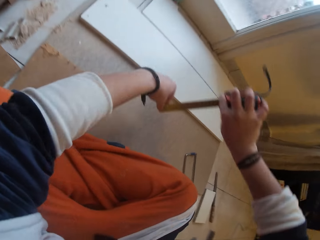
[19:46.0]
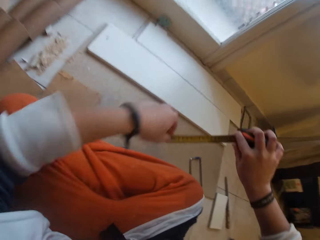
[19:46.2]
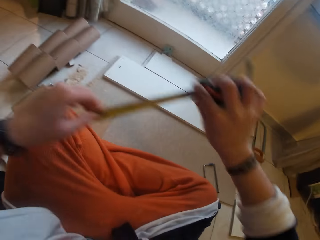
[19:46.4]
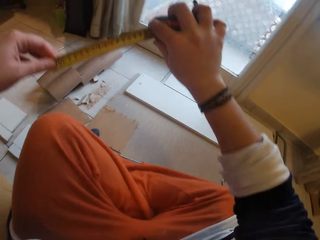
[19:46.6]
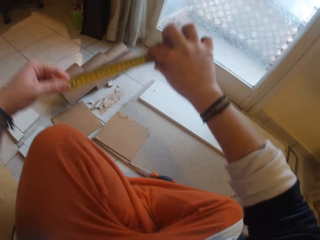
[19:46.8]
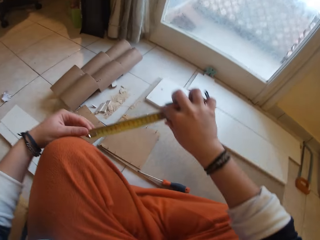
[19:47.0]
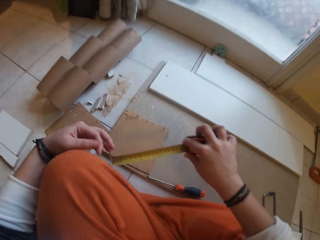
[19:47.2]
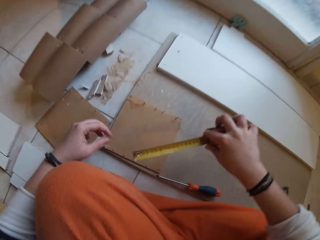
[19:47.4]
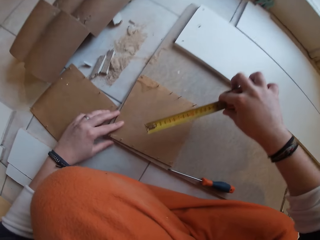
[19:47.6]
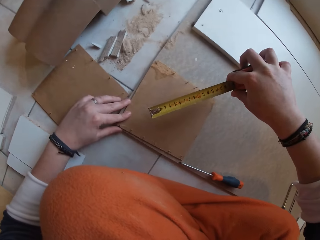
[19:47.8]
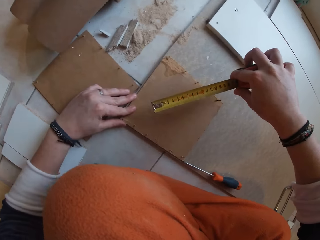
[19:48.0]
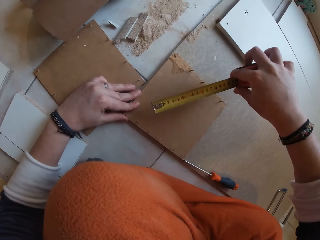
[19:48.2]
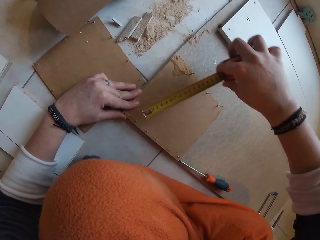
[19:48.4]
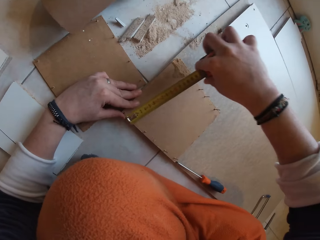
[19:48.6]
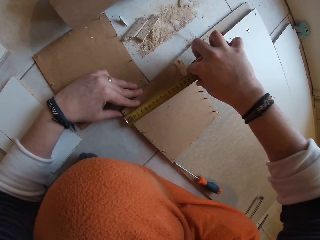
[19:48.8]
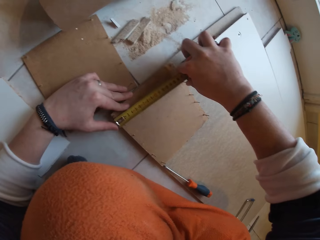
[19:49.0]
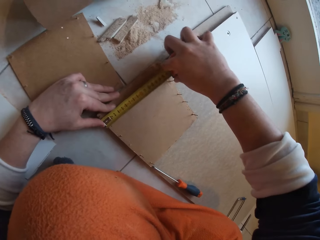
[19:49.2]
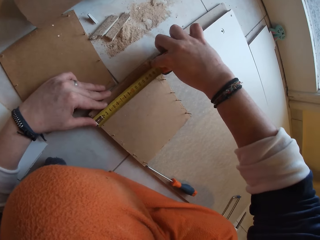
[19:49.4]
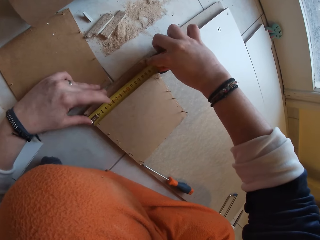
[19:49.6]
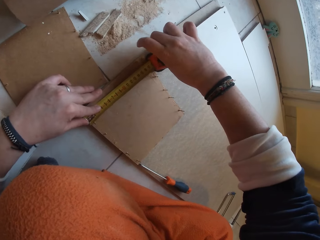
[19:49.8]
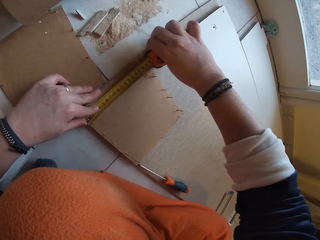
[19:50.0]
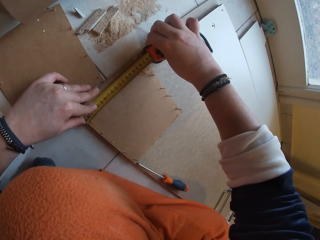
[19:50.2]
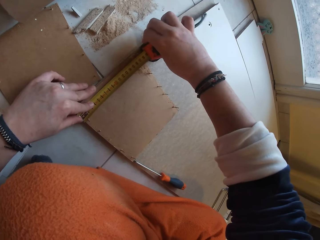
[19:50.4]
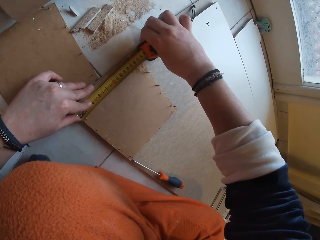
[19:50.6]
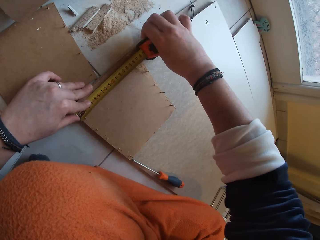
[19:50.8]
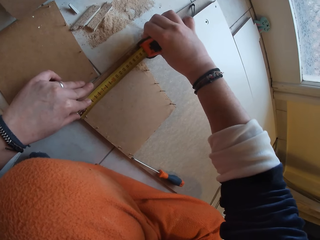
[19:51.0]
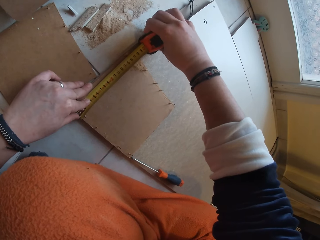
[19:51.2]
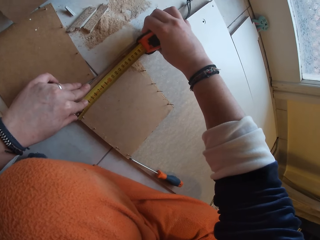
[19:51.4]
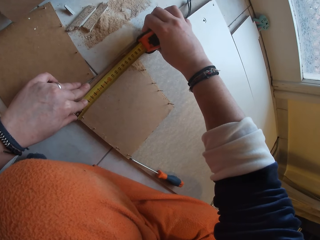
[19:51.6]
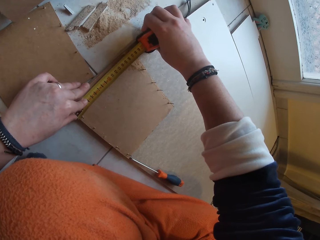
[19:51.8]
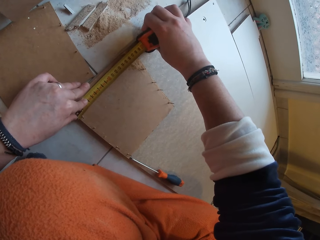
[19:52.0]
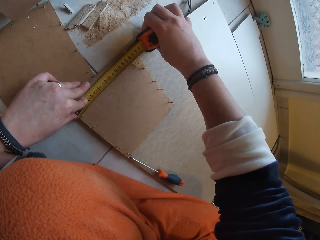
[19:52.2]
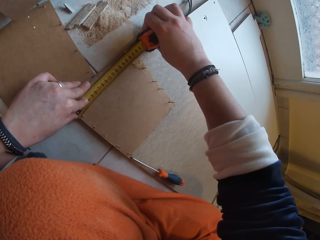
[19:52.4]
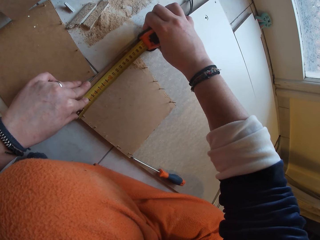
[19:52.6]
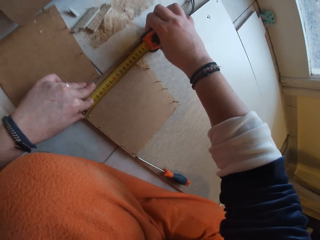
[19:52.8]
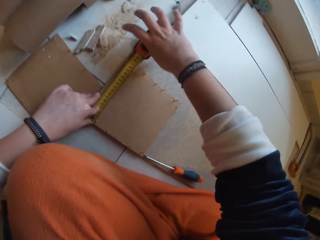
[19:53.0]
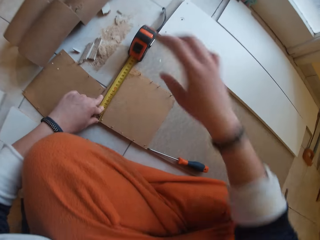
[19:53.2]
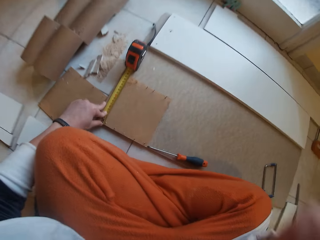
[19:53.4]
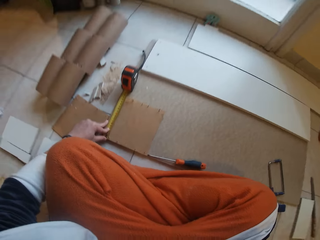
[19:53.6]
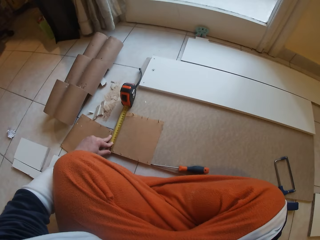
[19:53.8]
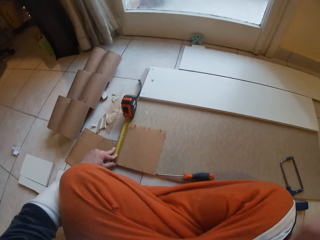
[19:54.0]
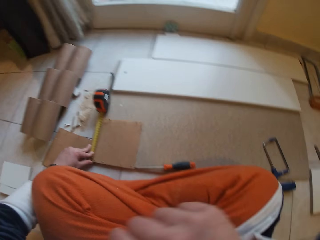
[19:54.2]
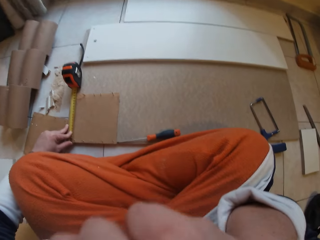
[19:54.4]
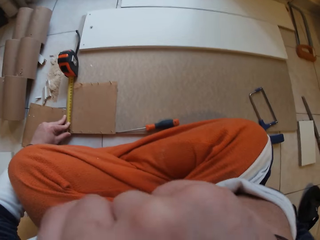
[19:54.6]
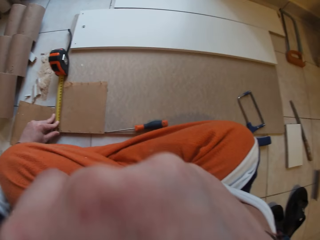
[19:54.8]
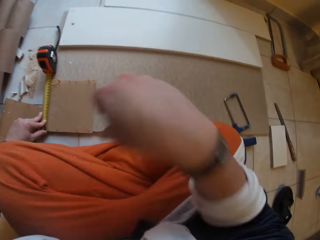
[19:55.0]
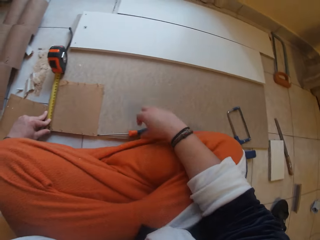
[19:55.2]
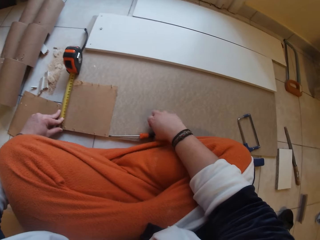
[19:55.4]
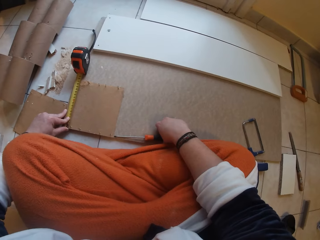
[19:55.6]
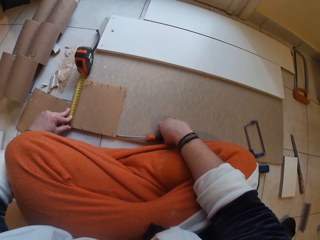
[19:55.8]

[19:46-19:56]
The camera wearer removes the tape measure from the piece of wood. She adjusts the piece of wood on the board with her left hand. She measures the piece of wood on the board with the tape measure using both hands. She holds the tape measure on the piece of wood with her left hand.

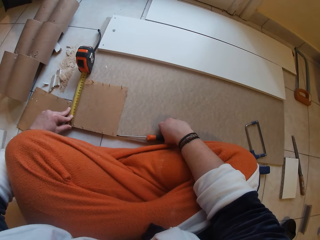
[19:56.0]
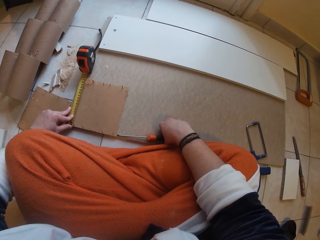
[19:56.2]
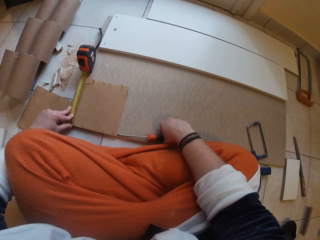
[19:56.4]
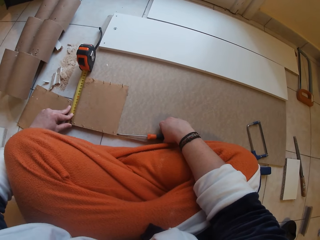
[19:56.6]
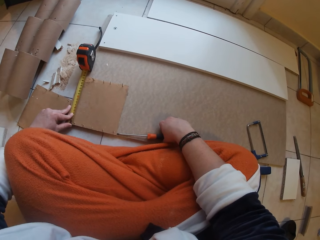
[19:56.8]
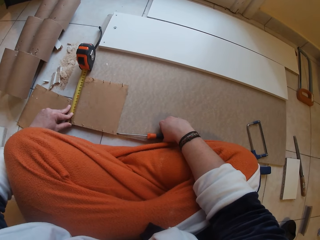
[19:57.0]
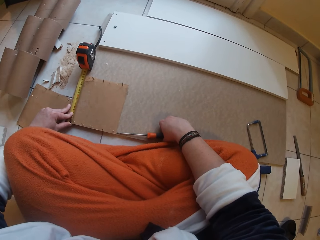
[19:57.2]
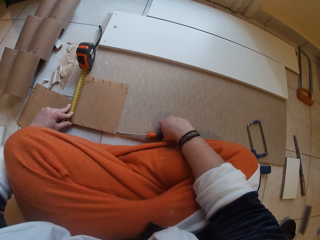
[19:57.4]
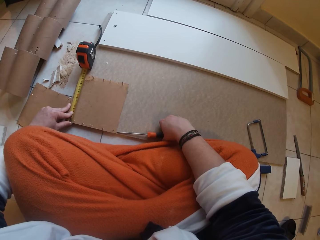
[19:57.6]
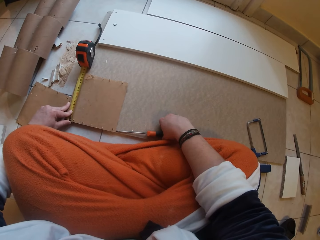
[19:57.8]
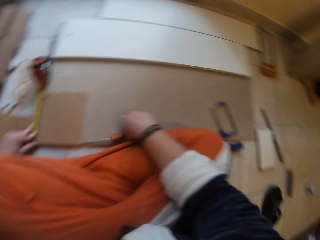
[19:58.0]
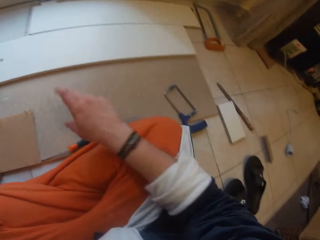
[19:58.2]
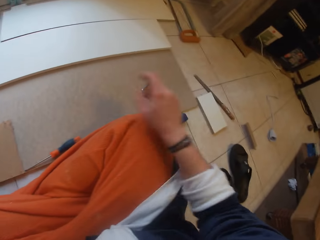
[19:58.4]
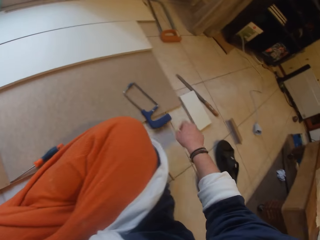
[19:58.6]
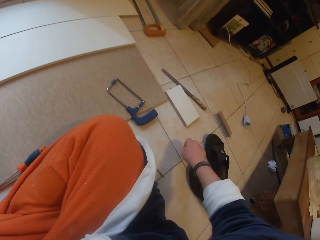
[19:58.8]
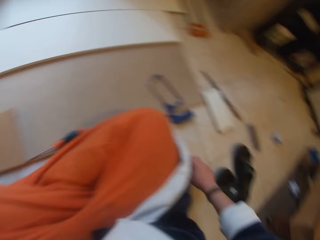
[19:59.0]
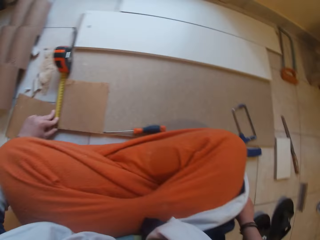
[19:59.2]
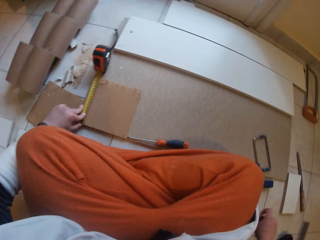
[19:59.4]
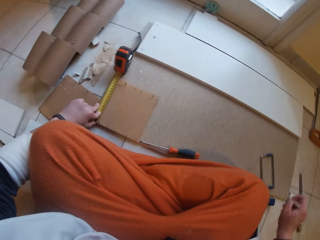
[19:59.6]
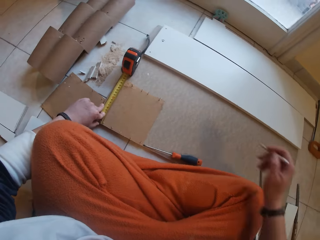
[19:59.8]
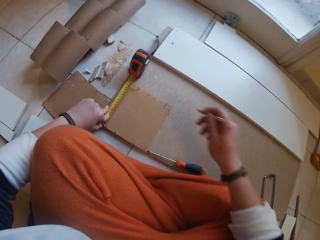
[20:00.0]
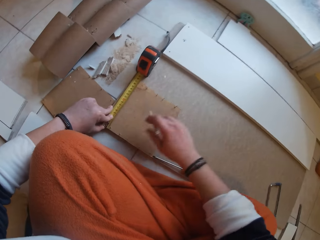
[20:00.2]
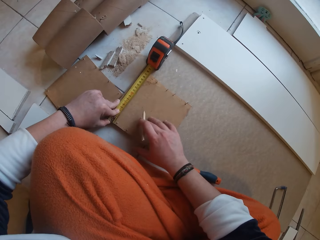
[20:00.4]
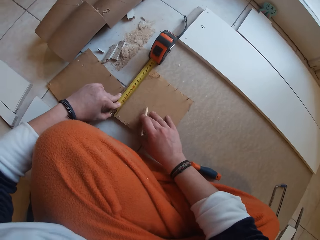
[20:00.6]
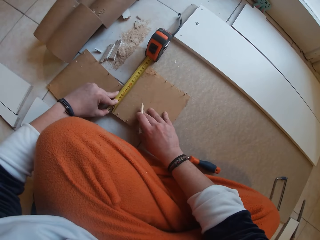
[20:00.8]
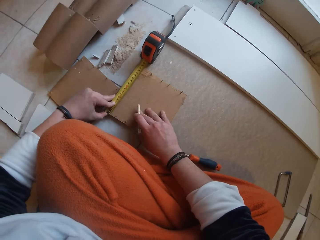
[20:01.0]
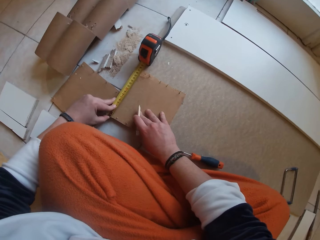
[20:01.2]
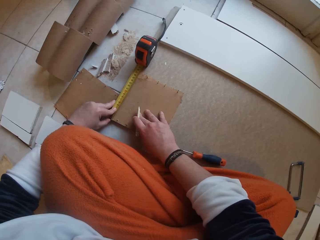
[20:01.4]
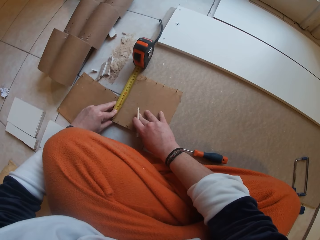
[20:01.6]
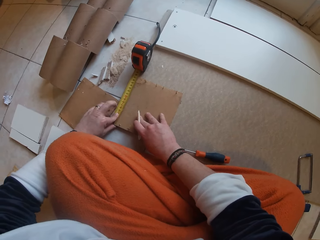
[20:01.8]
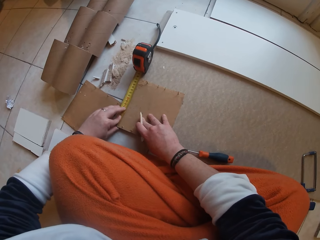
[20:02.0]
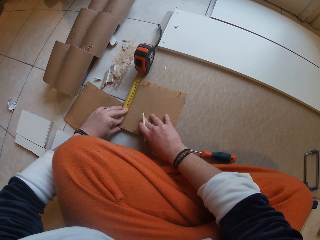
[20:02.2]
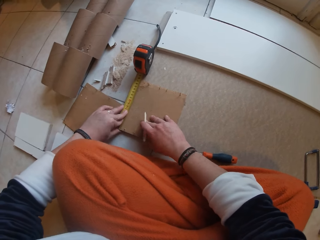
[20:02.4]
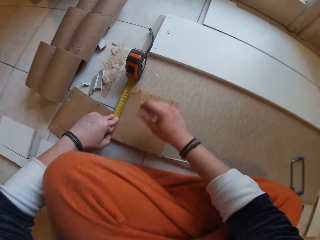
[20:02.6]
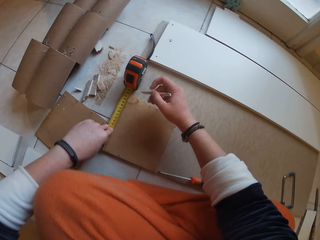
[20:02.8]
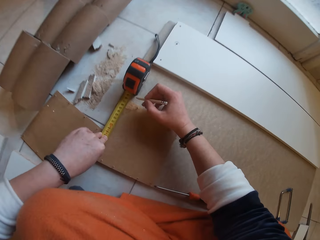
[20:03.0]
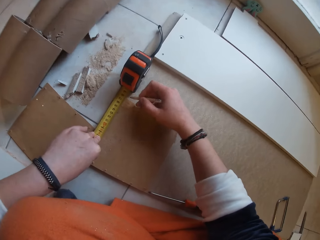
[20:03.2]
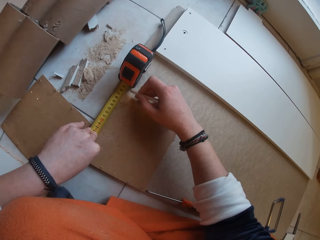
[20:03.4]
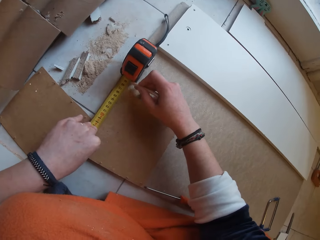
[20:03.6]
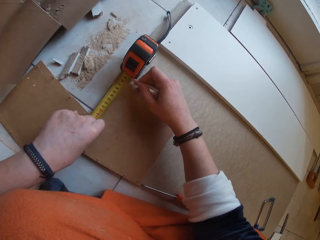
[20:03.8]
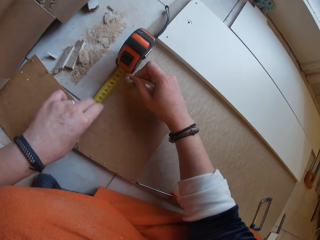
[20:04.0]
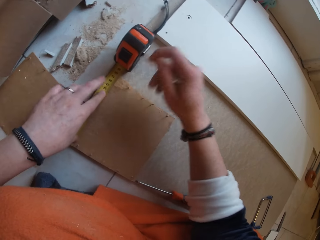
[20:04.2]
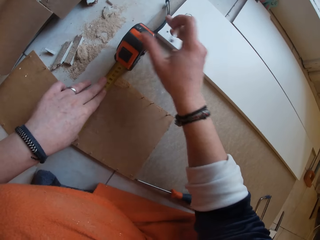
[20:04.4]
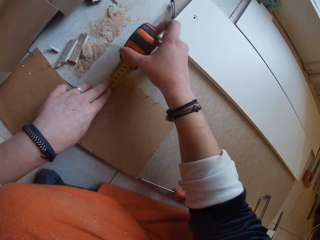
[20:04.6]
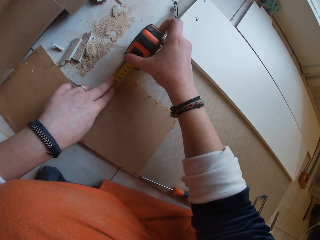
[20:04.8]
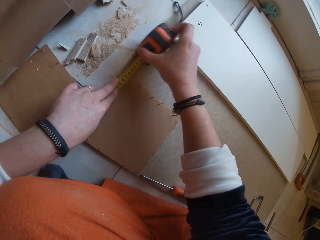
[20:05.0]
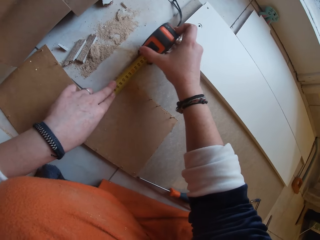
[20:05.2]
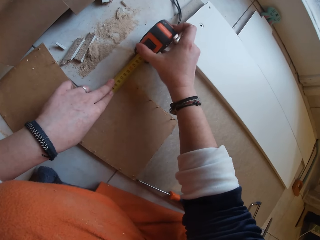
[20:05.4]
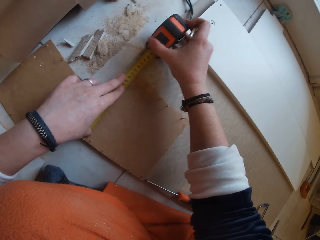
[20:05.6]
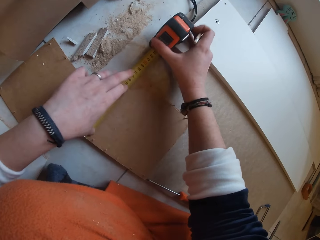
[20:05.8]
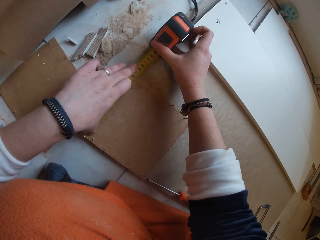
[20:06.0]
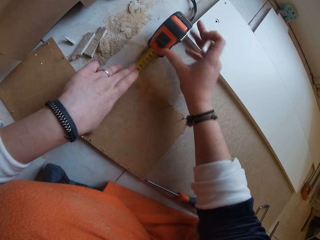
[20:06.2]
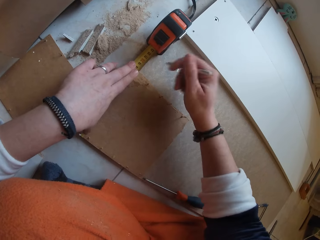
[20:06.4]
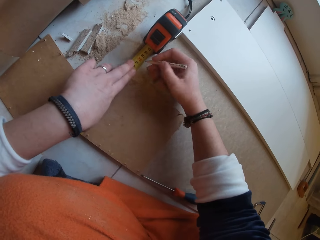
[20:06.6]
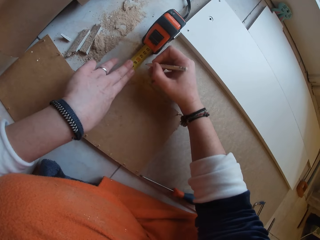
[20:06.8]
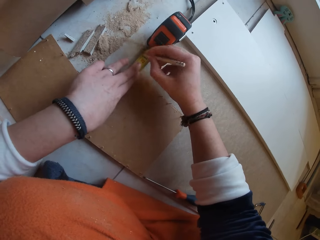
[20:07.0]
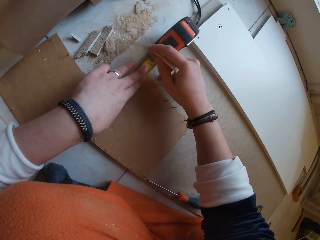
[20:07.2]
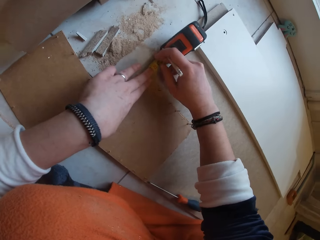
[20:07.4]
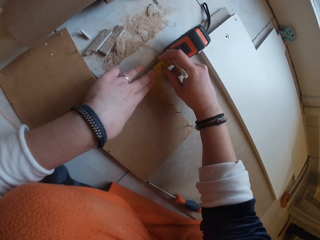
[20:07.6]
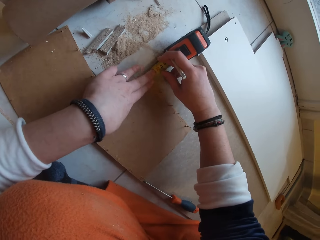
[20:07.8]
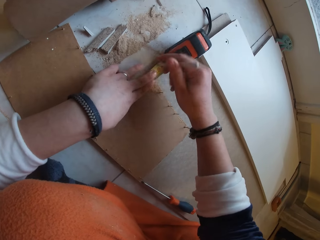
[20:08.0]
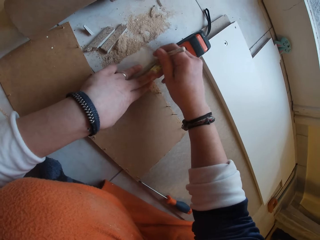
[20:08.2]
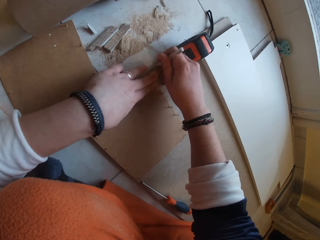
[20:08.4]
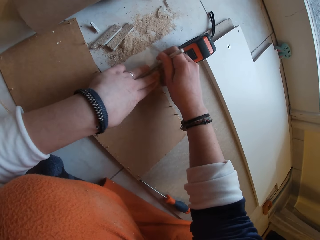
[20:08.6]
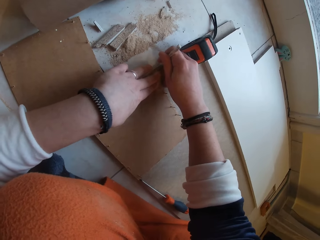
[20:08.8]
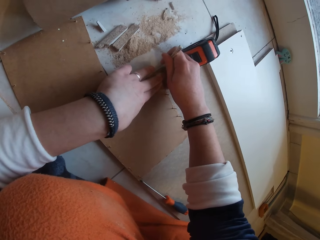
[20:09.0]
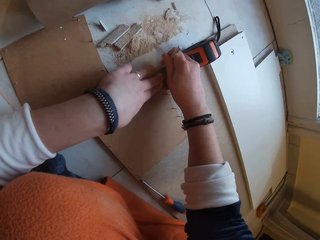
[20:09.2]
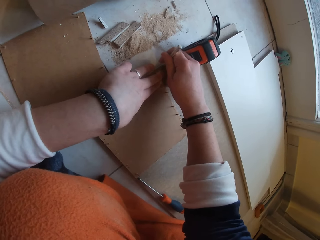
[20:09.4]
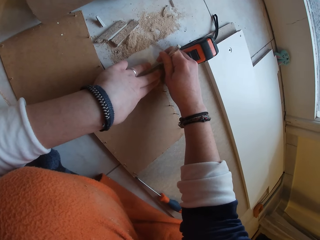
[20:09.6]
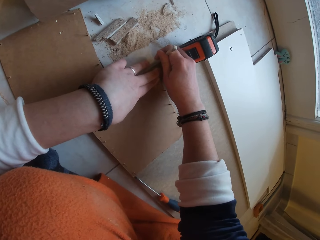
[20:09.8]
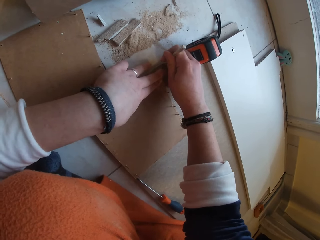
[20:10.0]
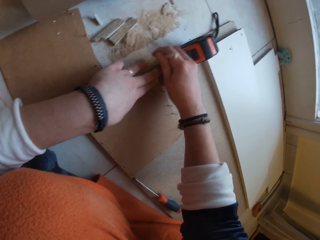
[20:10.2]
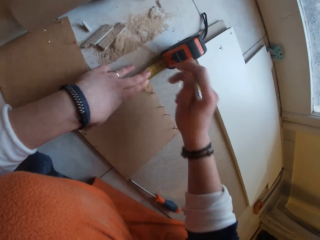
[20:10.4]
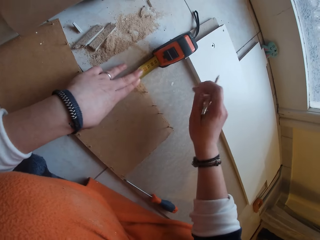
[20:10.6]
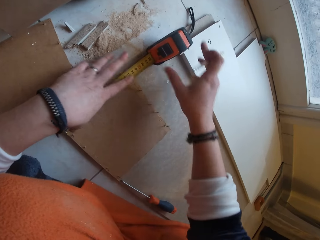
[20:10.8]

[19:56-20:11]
The camera wearer touches a screwdriver with his right hand. They pick up a pencil from the floor with her right hand. They mark the board around the piece of wood with the pencil in her right hand. They adjust the tape measure with her right hand. They mark the board around the piece of wood with the pencil in her right hand.
